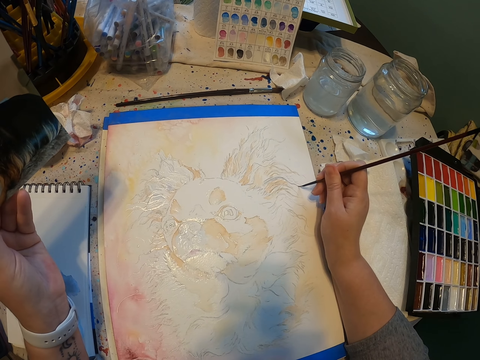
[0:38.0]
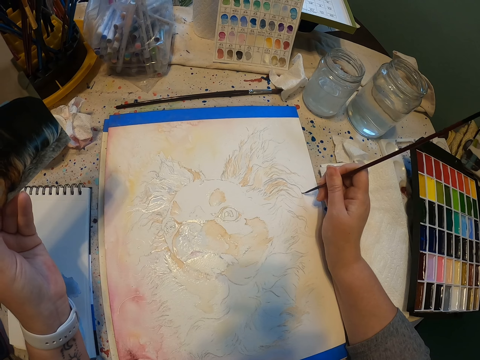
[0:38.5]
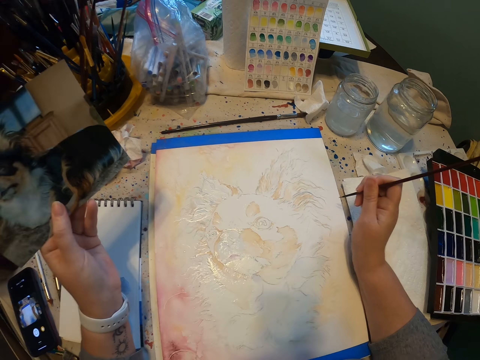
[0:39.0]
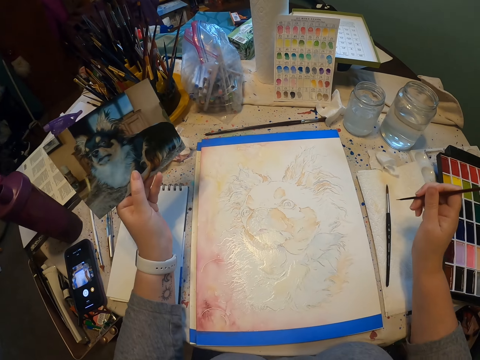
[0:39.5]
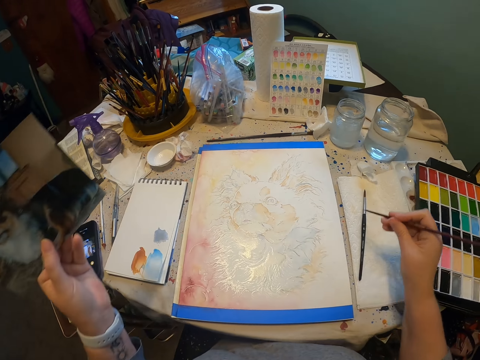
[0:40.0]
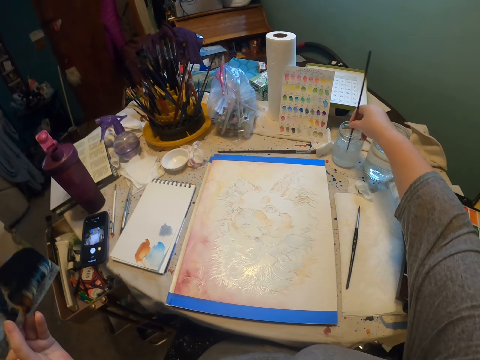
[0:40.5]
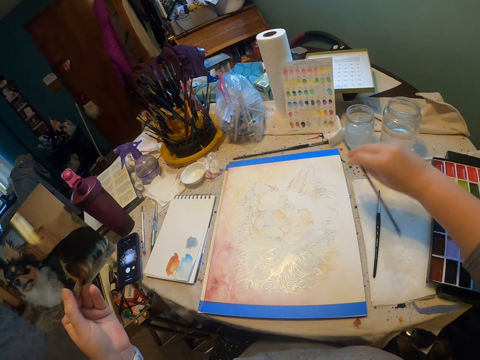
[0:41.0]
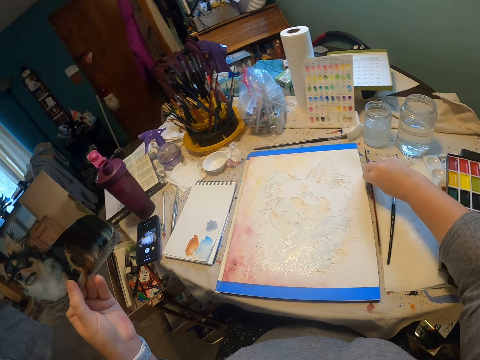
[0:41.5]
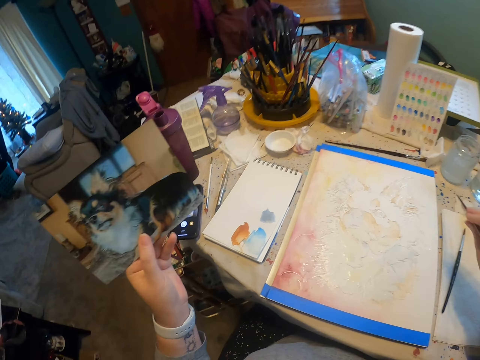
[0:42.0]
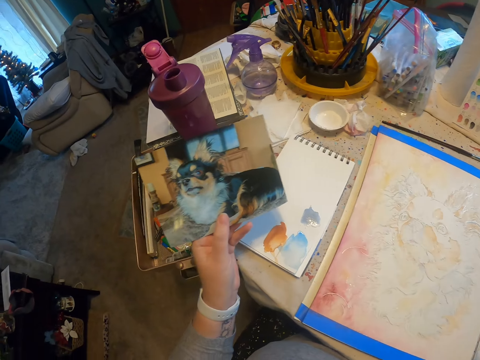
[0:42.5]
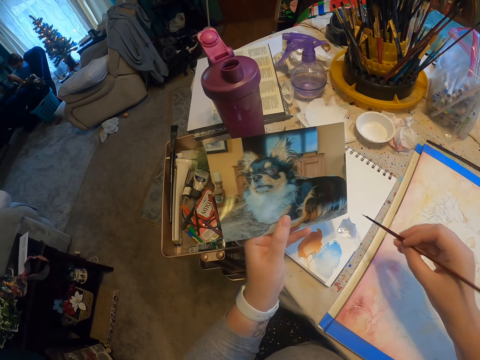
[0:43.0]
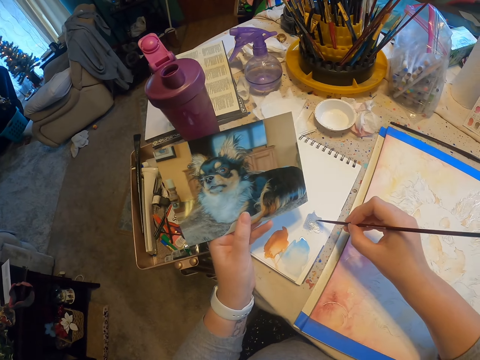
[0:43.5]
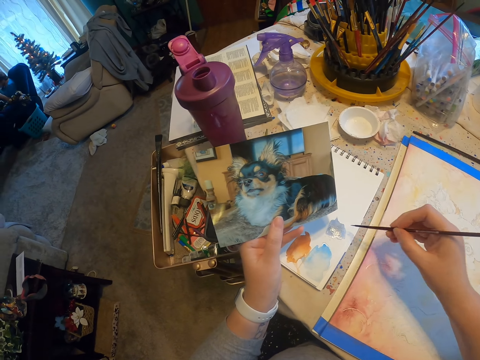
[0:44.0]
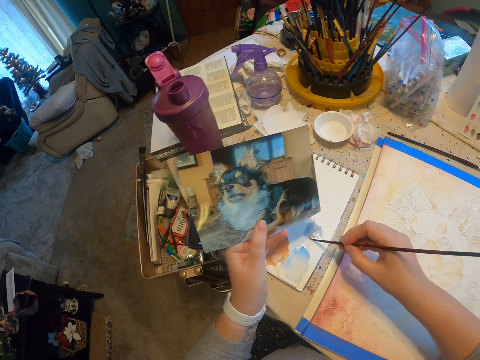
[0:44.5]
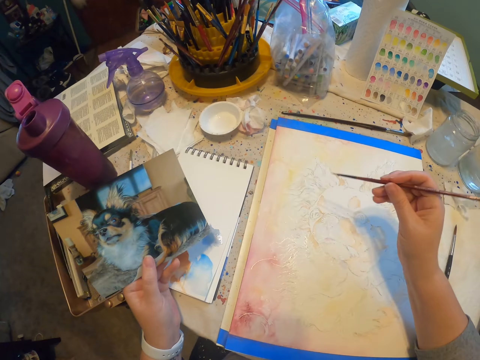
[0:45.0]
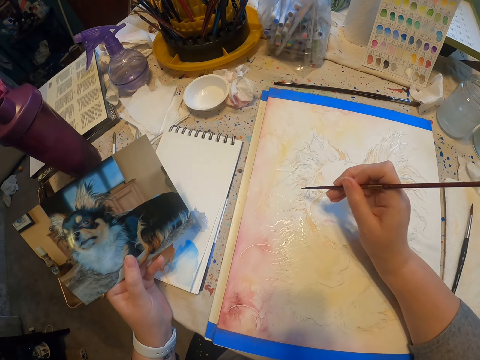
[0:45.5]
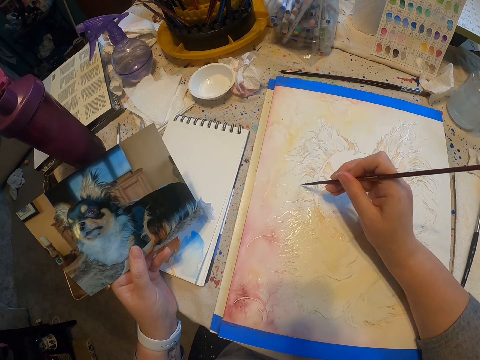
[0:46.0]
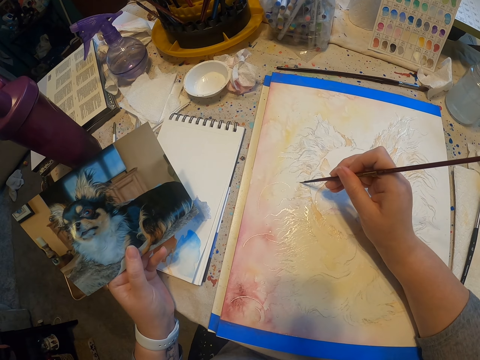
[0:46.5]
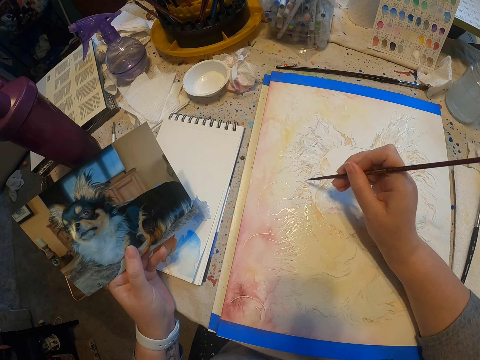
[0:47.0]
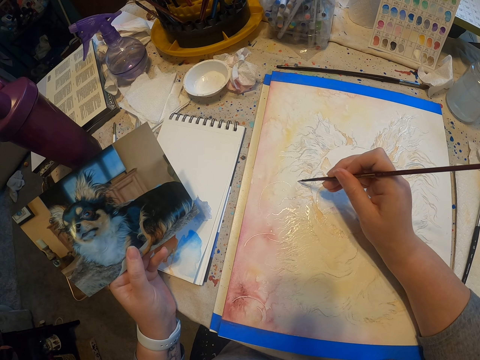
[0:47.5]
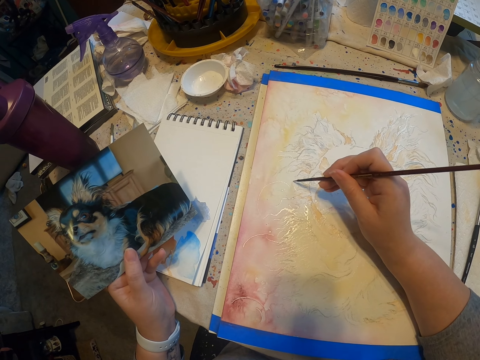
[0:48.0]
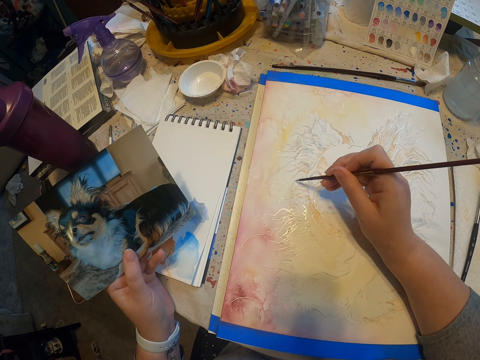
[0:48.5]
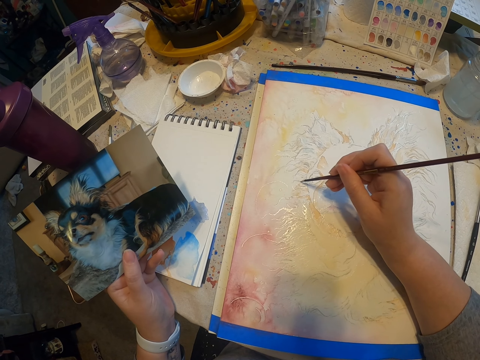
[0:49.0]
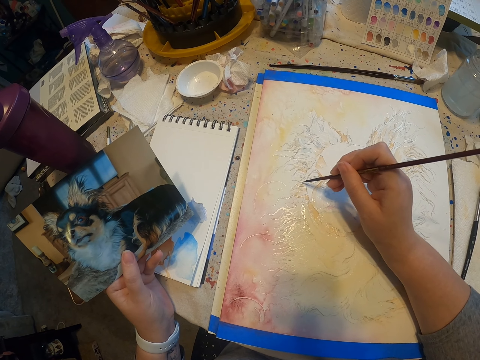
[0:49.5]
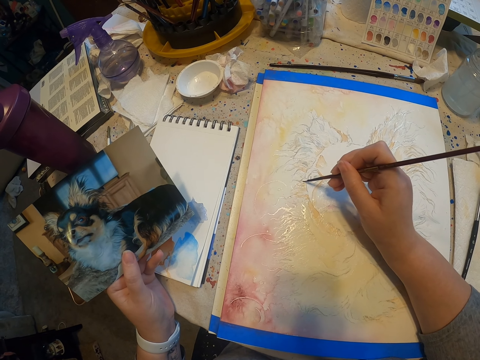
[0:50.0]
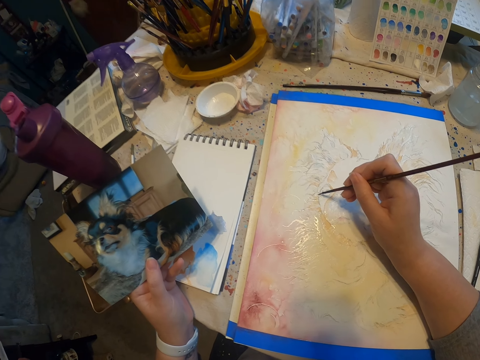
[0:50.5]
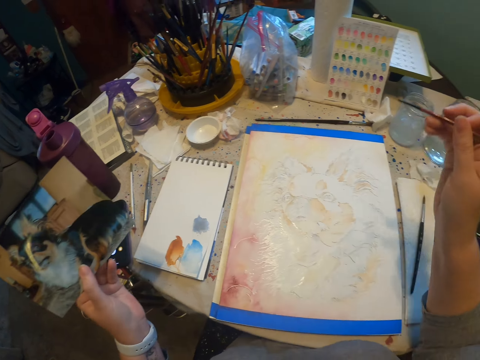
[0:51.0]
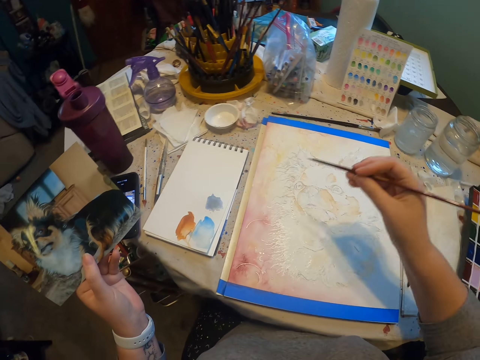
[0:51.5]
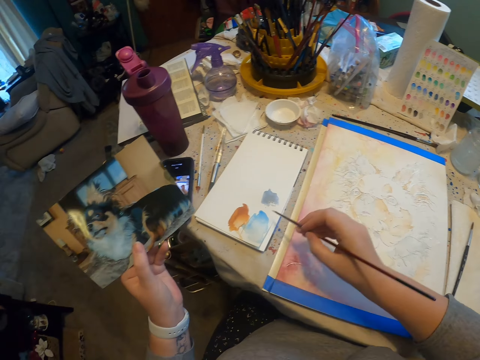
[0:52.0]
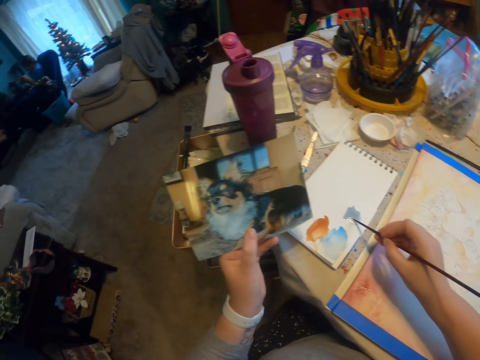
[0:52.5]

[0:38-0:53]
The camera wearer dips the painting brush into something. They rub the brush on the paint. They paint the picture using the painting brush.

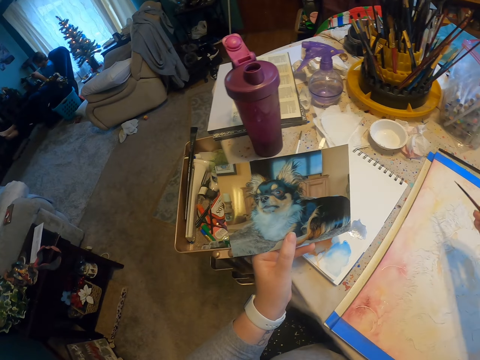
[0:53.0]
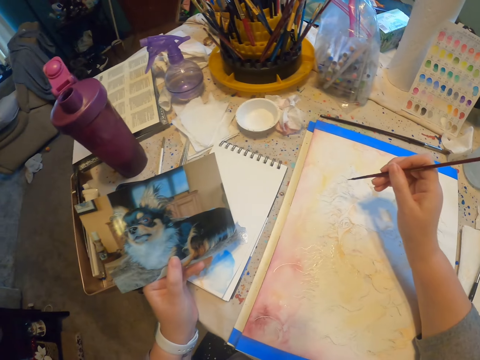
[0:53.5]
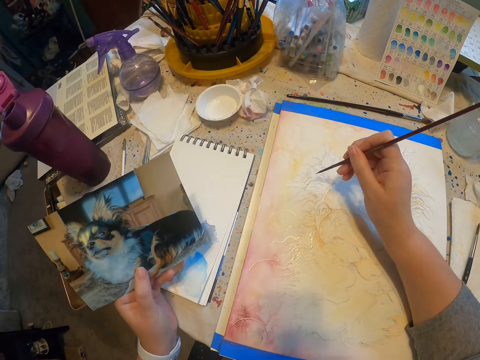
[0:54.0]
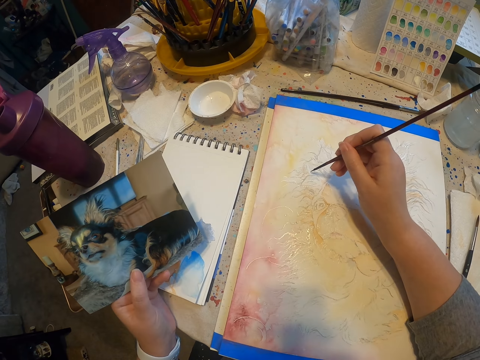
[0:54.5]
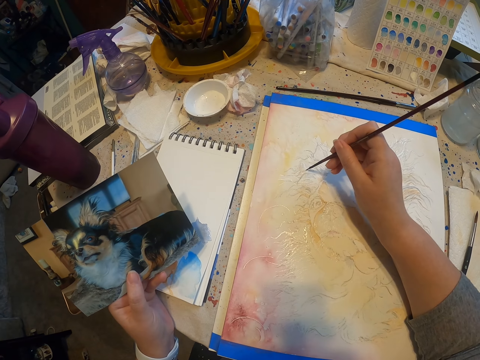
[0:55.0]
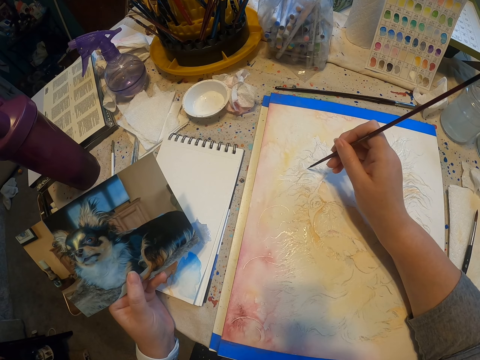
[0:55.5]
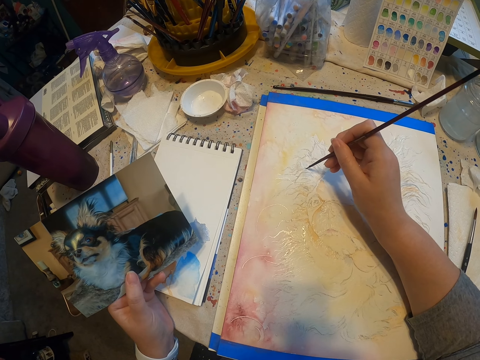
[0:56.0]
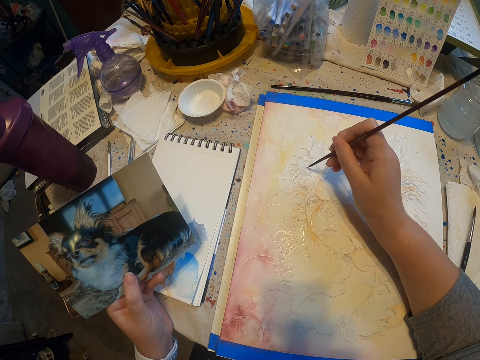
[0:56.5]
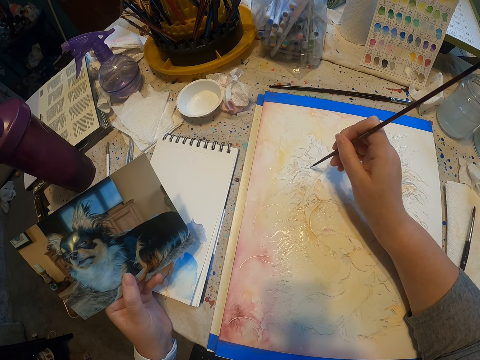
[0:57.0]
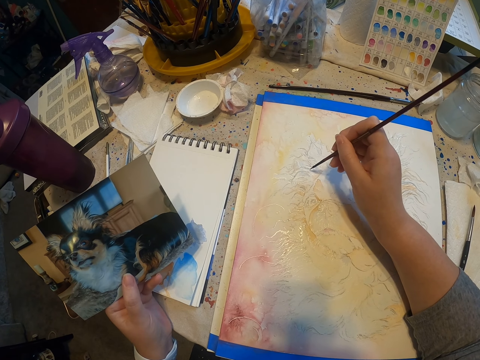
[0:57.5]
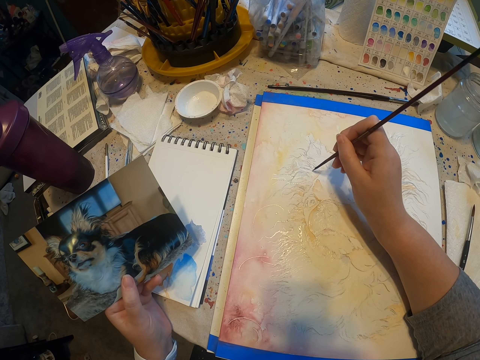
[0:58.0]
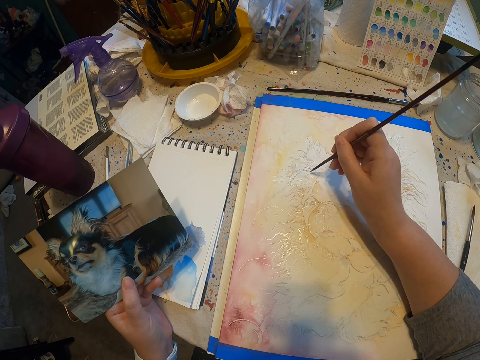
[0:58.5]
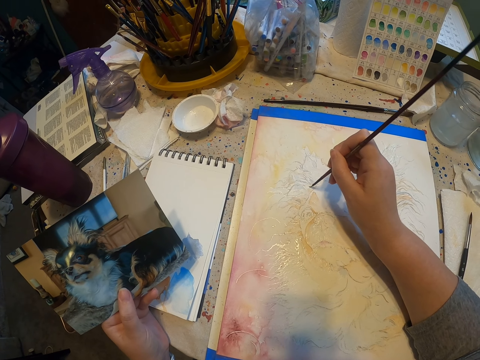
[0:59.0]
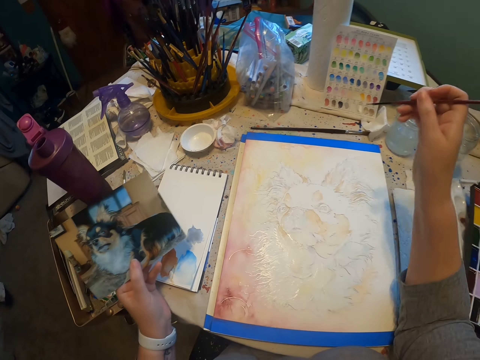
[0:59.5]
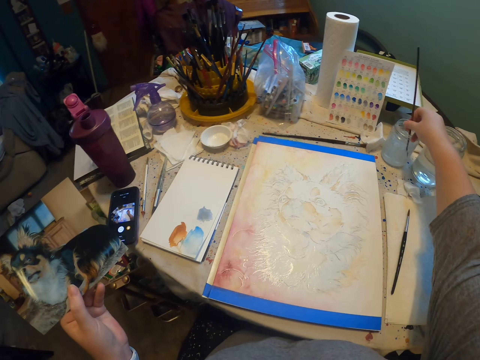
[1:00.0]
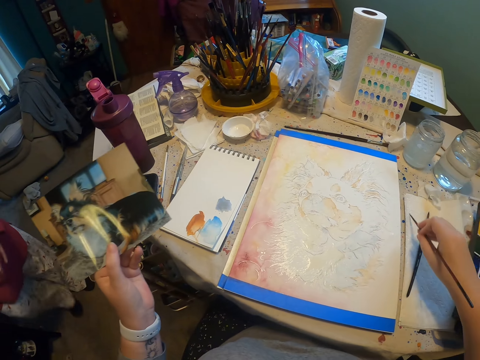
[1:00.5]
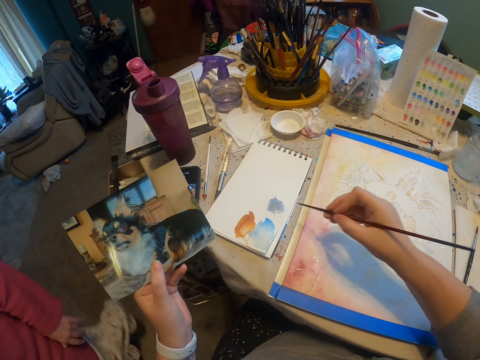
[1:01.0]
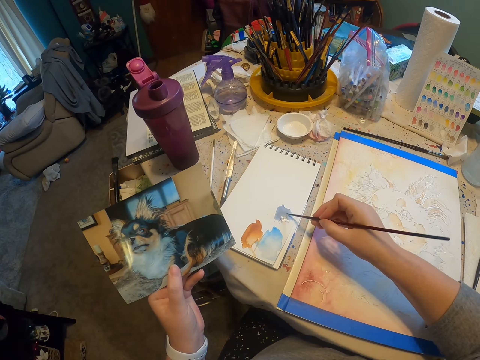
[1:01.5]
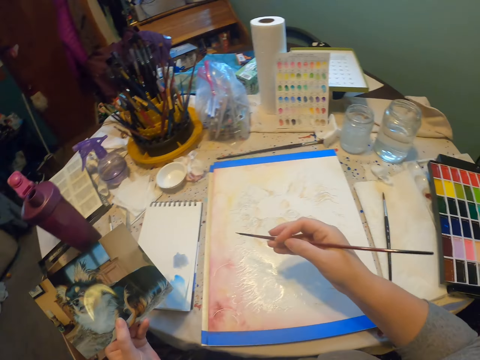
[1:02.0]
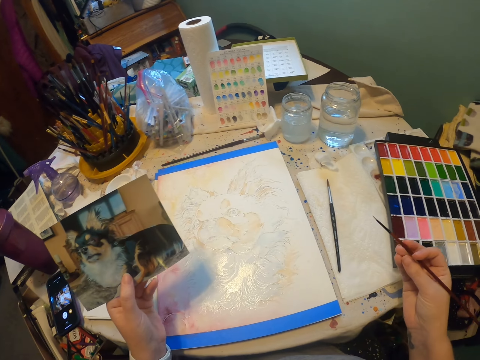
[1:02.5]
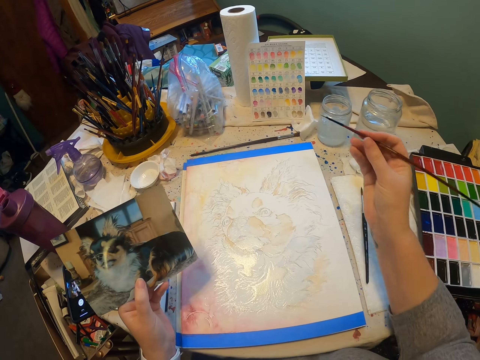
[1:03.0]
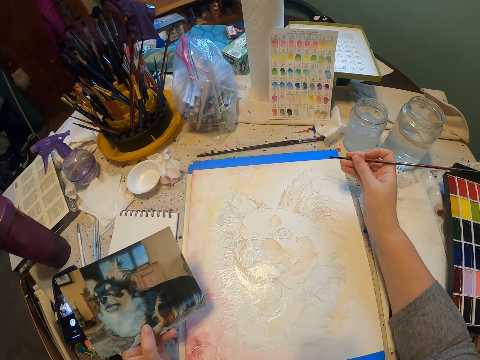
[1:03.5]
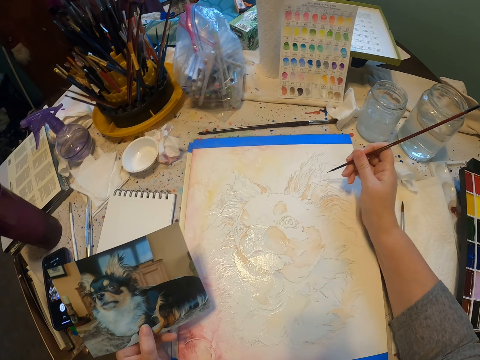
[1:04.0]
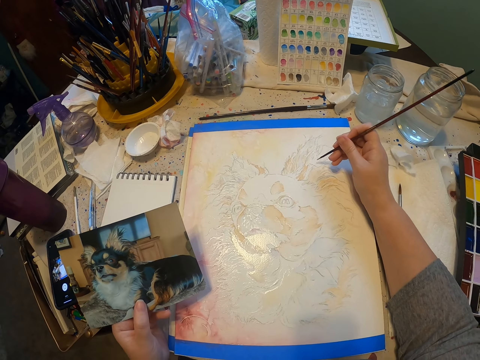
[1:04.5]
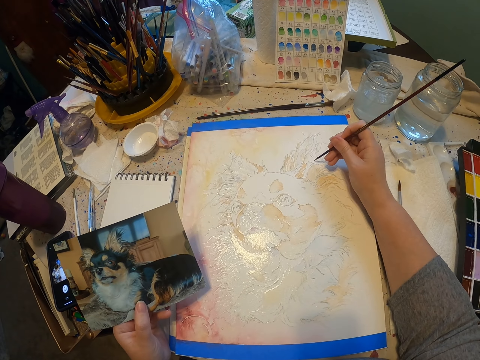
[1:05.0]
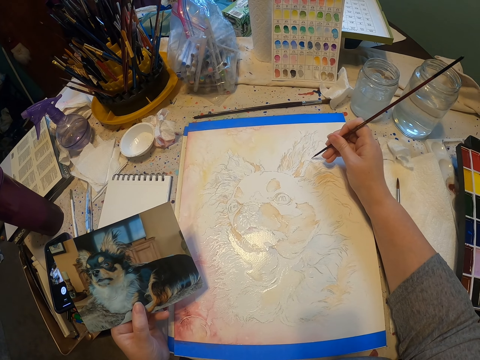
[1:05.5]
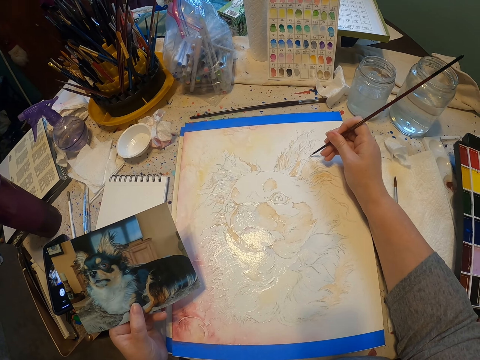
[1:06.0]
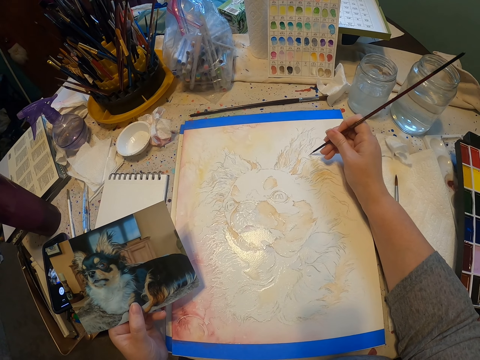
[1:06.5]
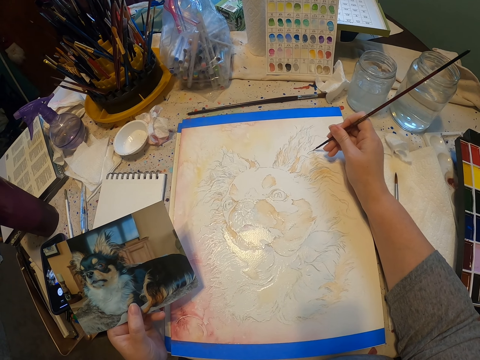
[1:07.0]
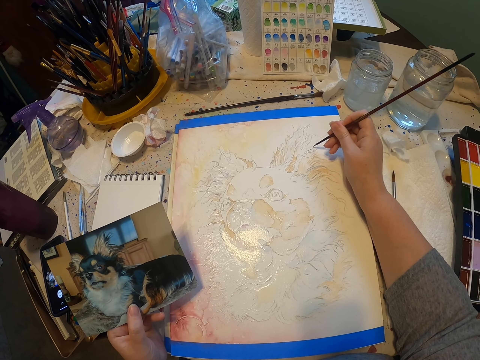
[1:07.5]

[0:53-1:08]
The camera wearer dips the painting brush into something. They rub the brush on the paint. They paint the picture using the painting brush.
